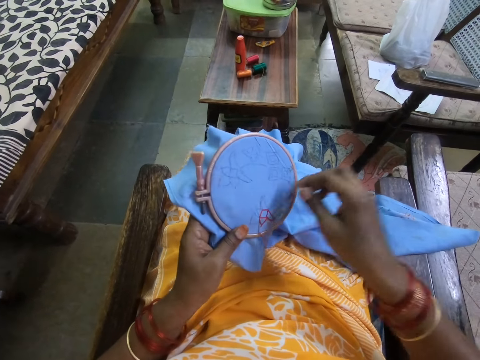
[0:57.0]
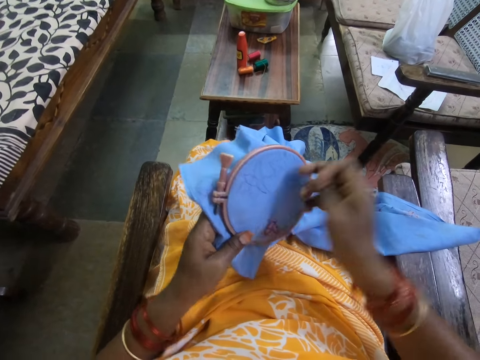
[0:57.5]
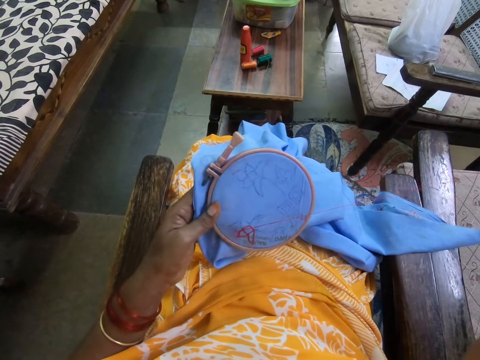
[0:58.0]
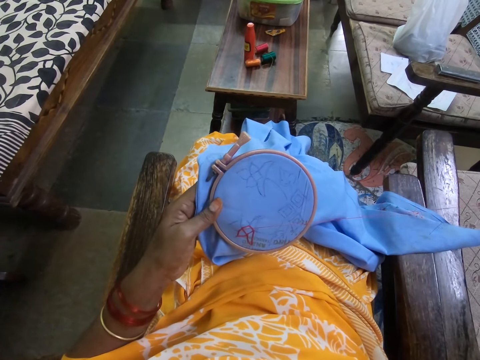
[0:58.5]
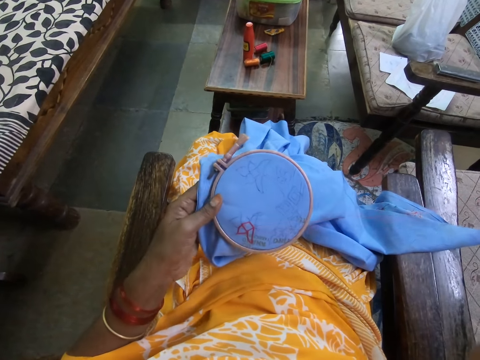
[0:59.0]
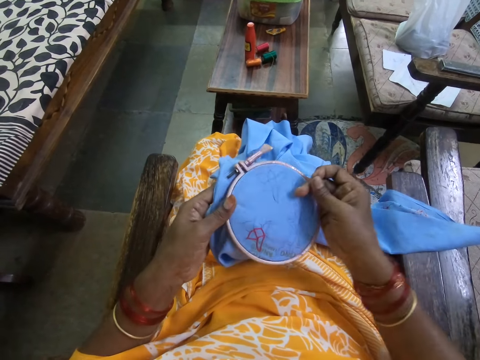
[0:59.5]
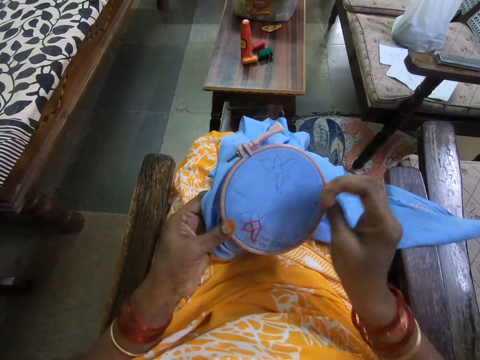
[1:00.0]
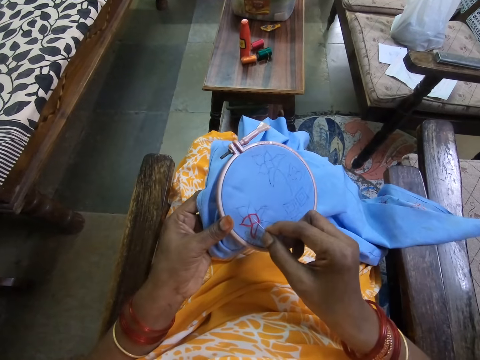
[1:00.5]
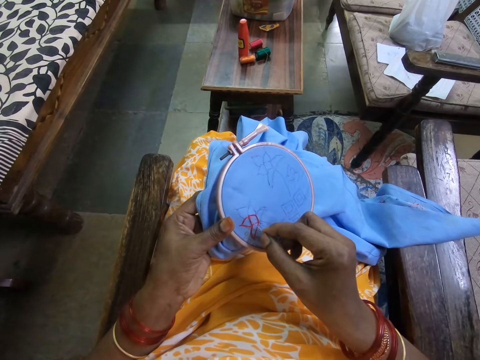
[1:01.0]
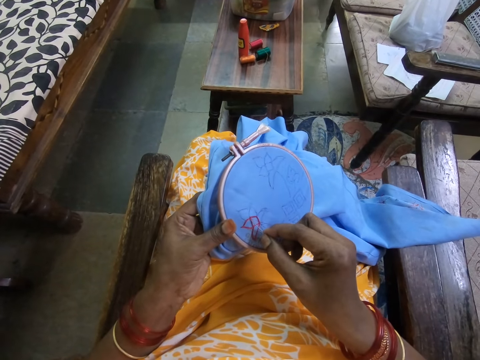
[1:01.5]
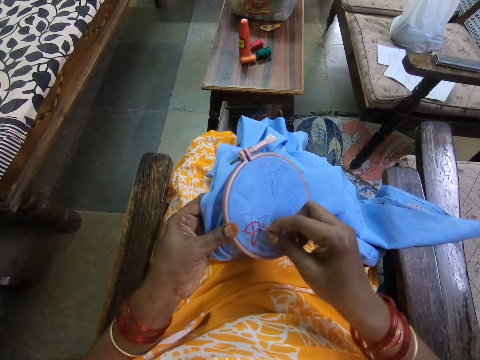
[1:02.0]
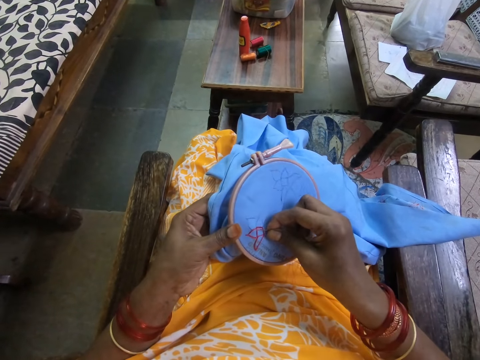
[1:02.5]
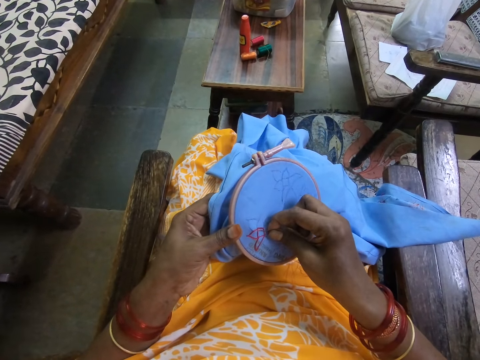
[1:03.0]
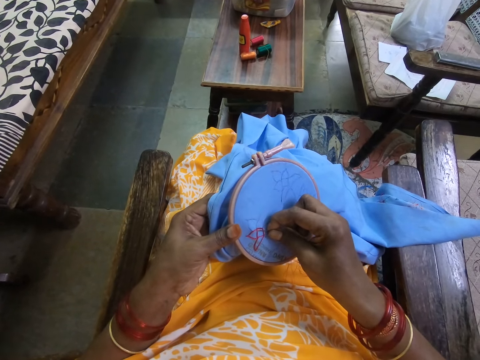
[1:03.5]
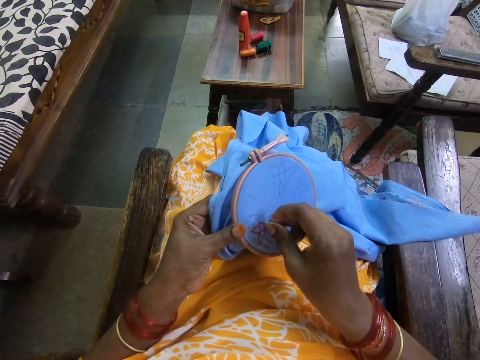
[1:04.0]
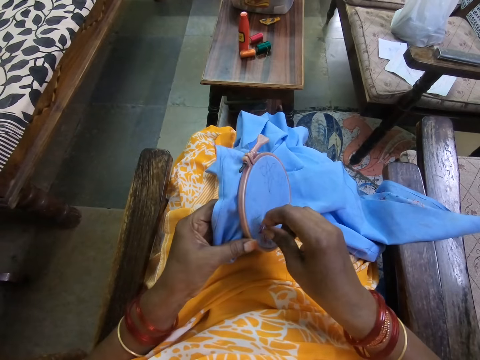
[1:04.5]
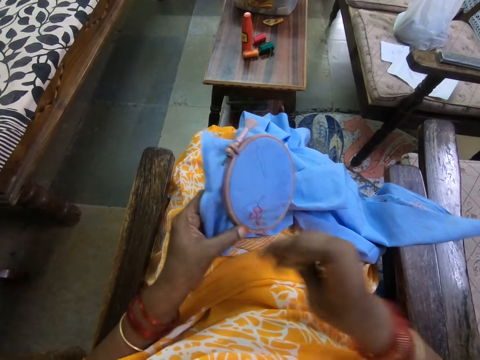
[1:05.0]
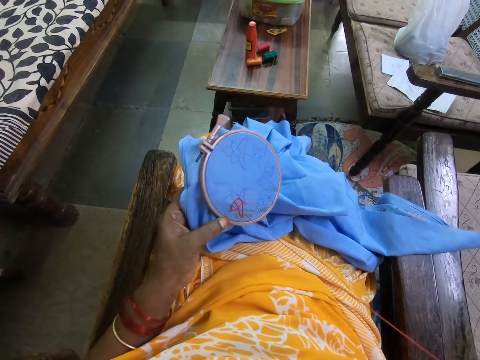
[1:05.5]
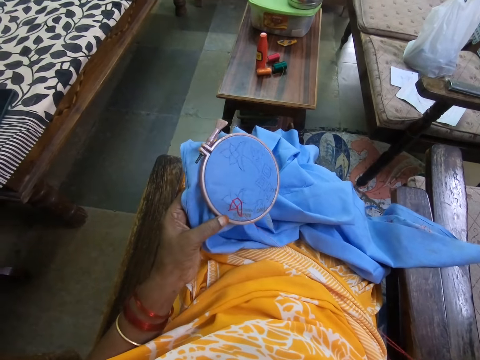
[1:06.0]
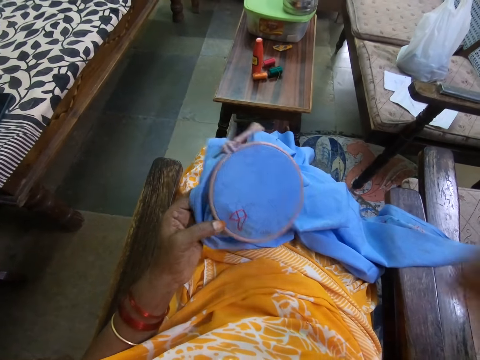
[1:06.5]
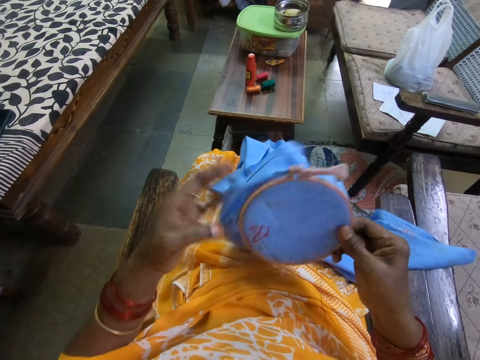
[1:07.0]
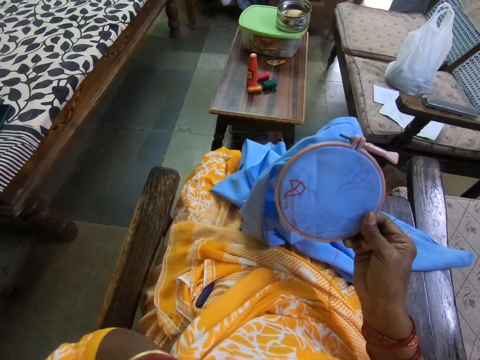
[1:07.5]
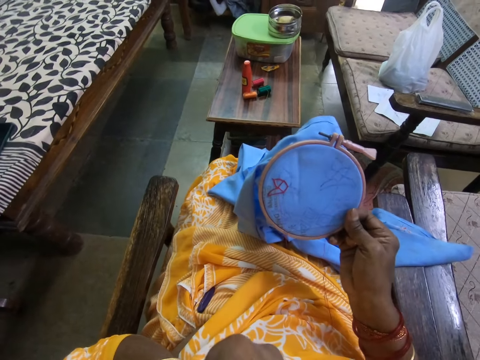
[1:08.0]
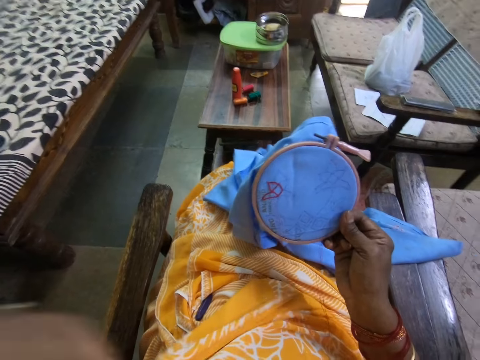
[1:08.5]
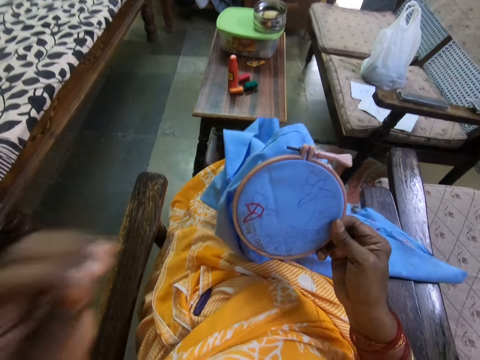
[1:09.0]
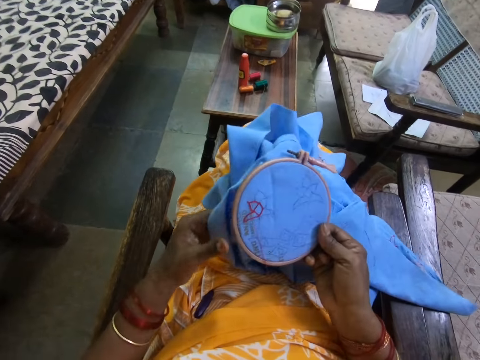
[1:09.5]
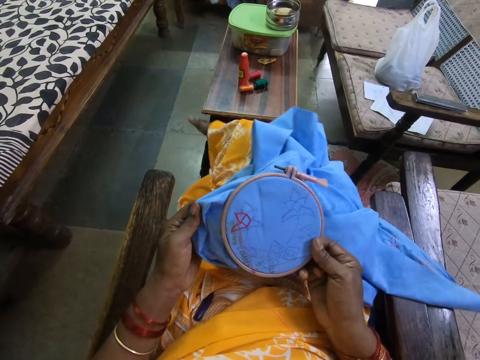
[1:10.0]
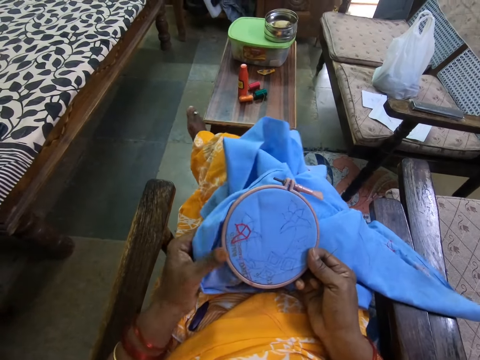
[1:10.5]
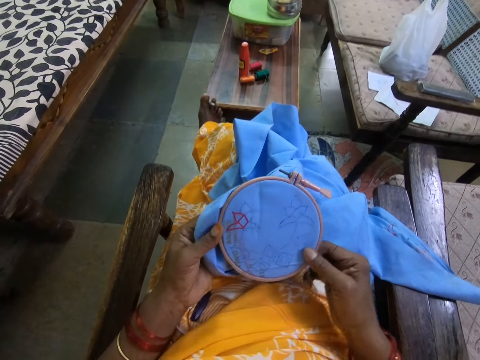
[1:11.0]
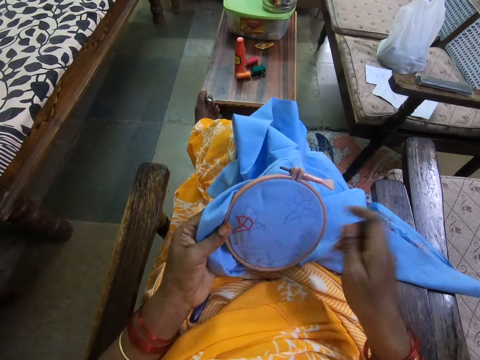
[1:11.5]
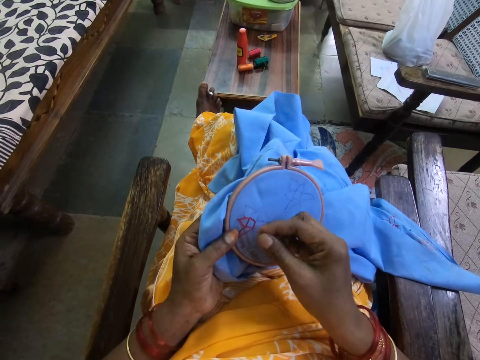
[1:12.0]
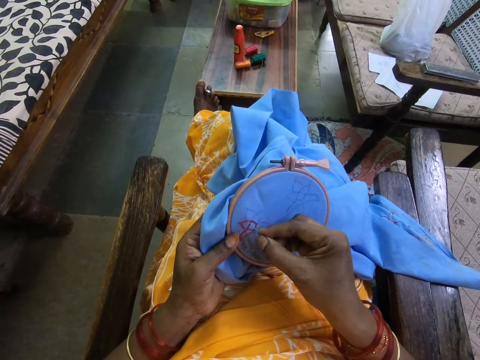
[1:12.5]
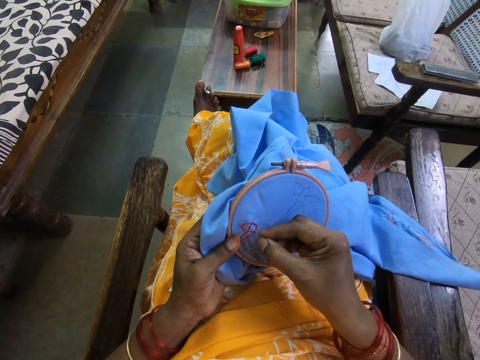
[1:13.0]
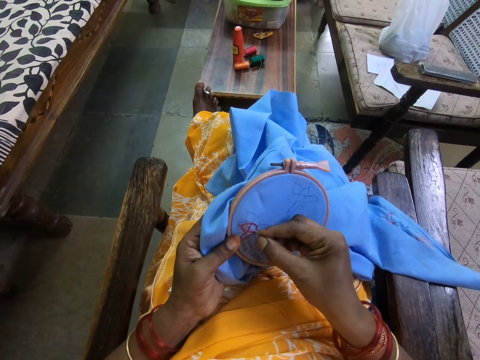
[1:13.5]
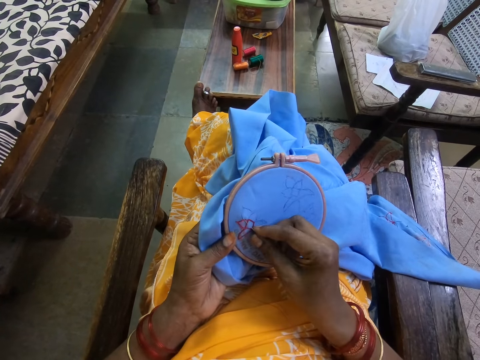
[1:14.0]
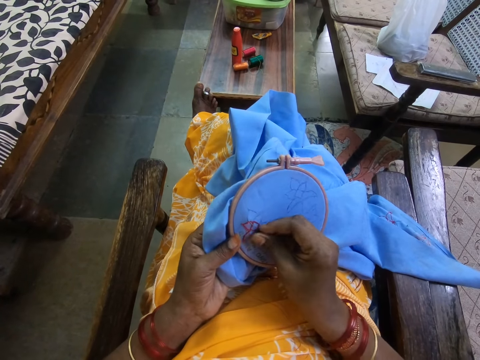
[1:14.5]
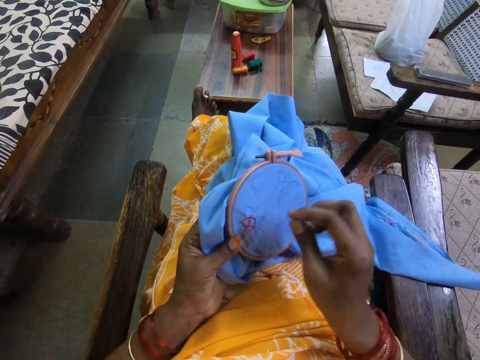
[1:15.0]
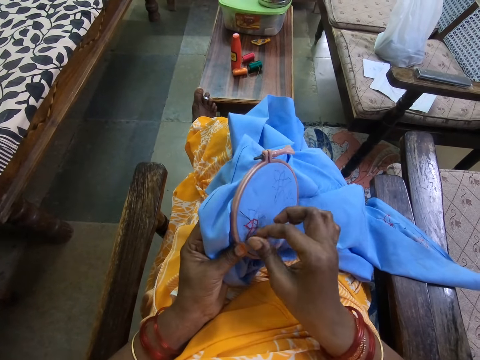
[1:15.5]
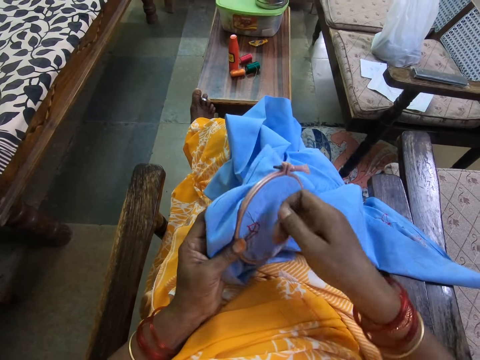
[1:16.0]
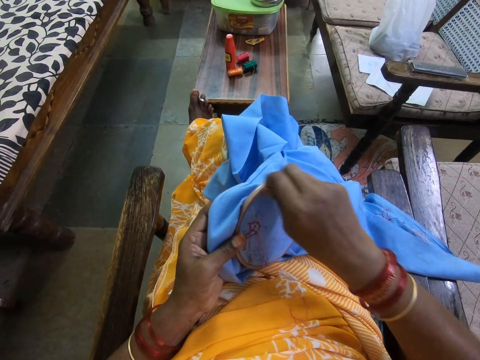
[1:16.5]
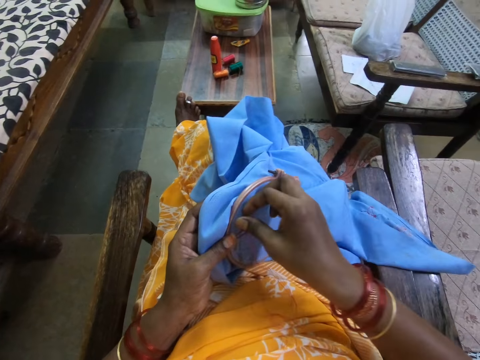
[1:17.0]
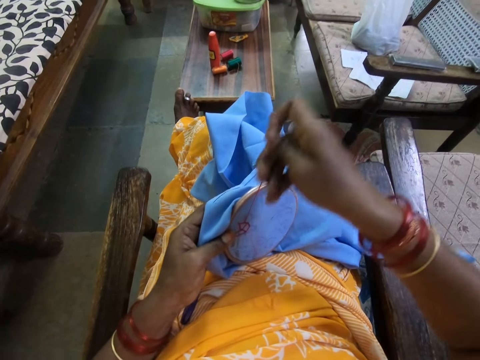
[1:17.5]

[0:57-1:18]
The camera wearer adjusts a piece of cloth with both hands. She decorates the piece of cloth with a hand sewing needle. She passes the embroidery hoop from her left hand to her right hand. She touches her face with her left hand. She moves the left hand in the room. She holds the piece of cloth with the right hand. She touches the piece of fabric with her left hand. She holds the piece of cloth with both hands. She passes the embroidery hoop from her right hand to her left hand. She embroiders on the piece of fabric on the embroidery hoop in her left hand with the embroidery needle in her right hand.

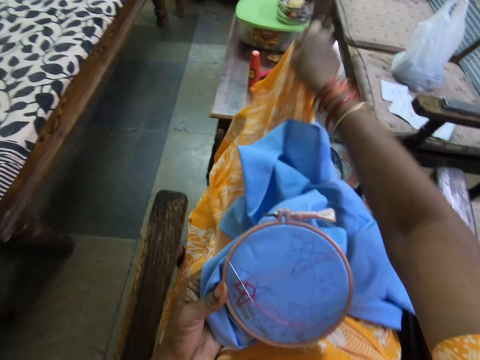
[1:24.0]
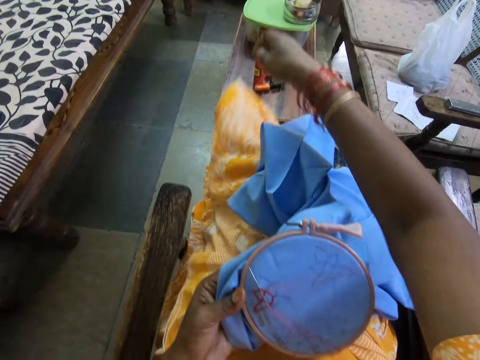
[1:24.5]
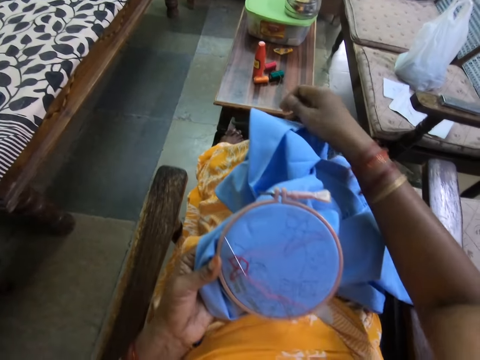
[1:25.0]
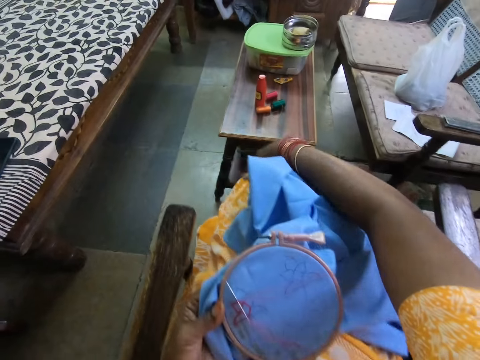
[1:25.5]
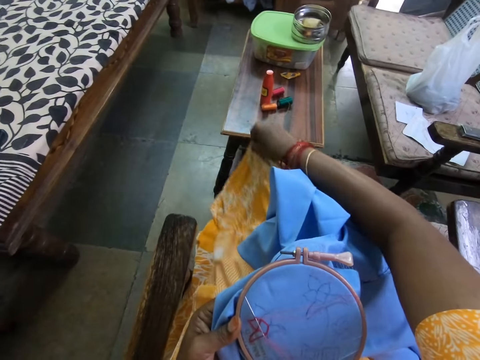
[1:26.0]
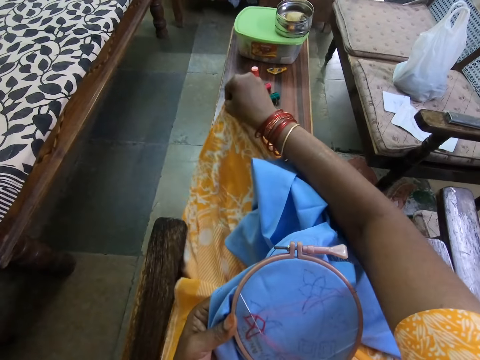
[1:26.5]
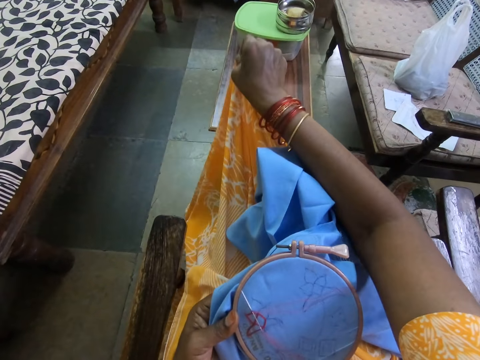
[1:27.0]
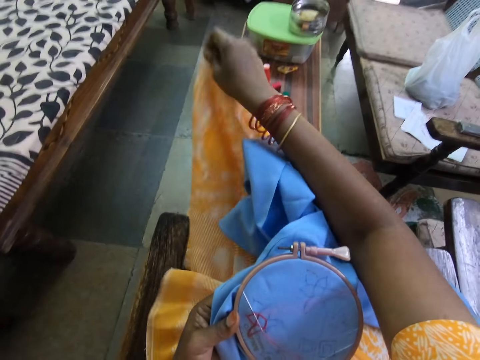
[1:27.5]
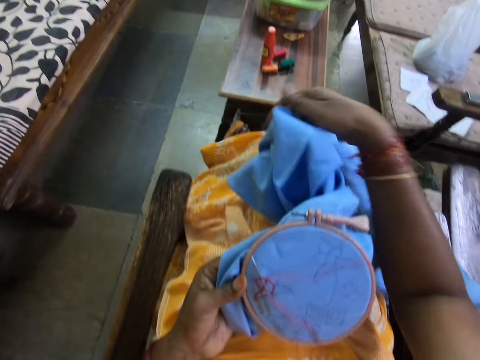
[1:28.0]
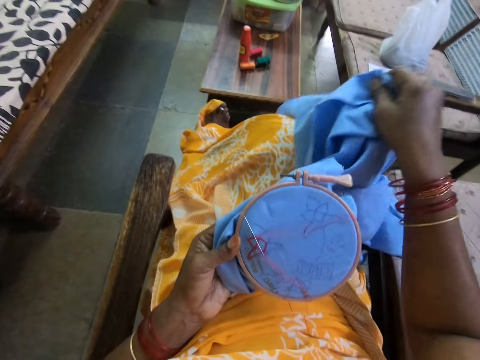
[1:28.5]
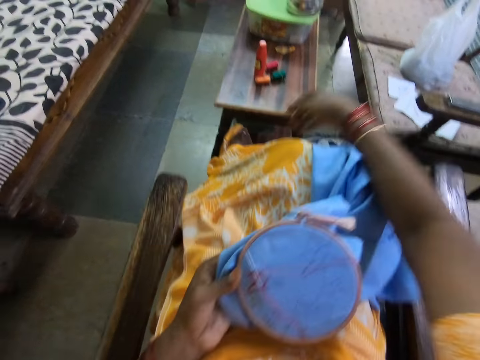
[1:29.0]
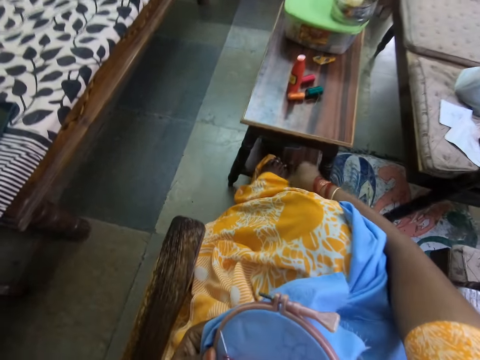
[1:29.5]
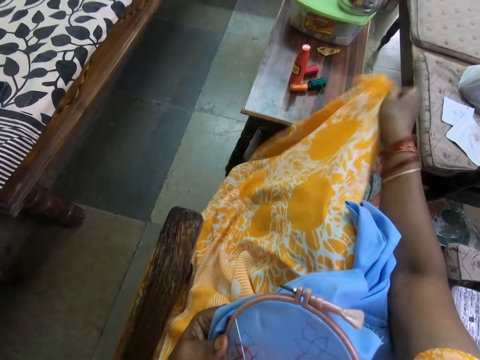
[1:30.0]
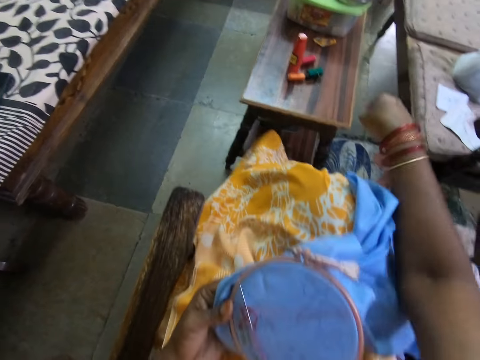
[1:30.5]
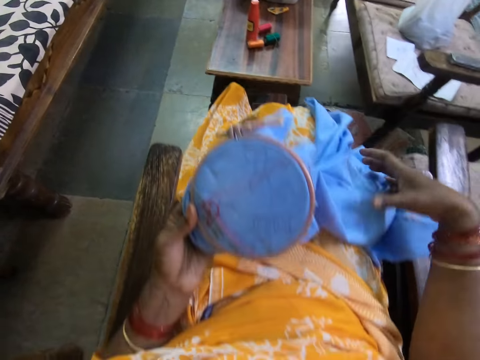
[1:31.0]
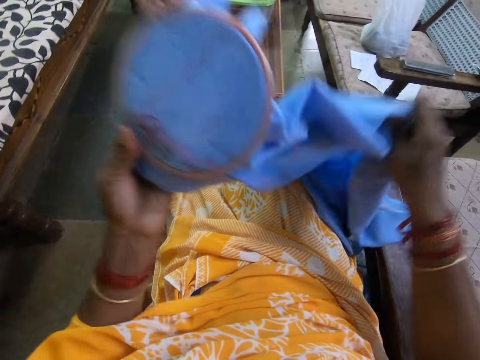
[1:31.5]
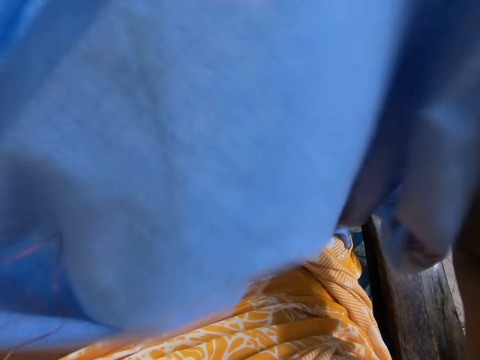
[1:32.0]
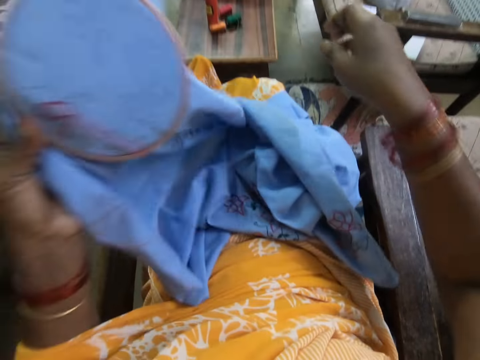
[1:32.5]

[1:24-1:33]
The camera wearer adjusts a cloth with the right hand. She adjusts the piece of fabric with her right hand. She moves a piece of cloth with the right hand. She adjusts her wrapper with her right hand. She adjusts the piece of fabric with her right hand. She lifts the piece of cloth with both hands.
